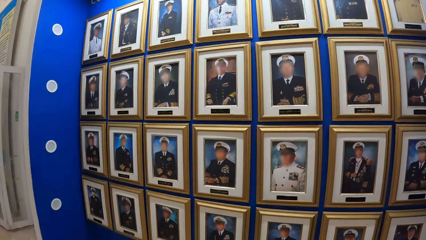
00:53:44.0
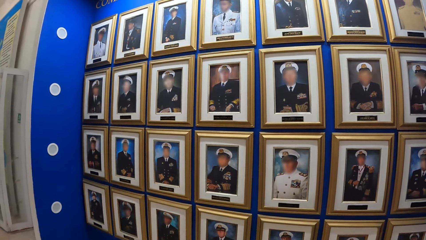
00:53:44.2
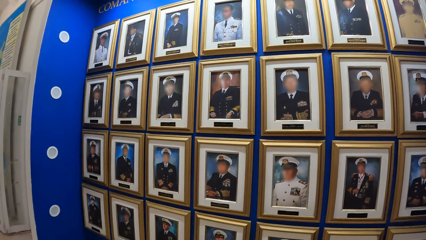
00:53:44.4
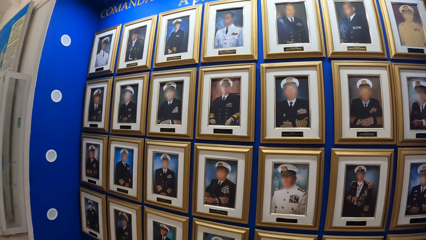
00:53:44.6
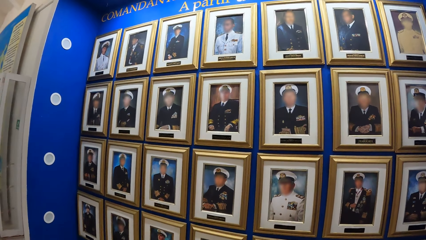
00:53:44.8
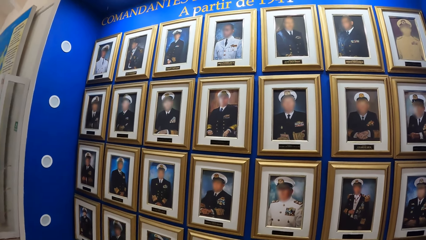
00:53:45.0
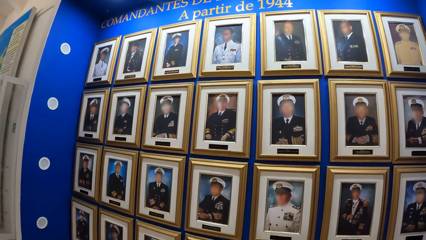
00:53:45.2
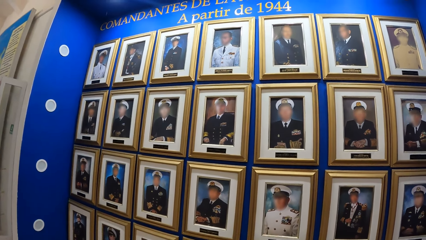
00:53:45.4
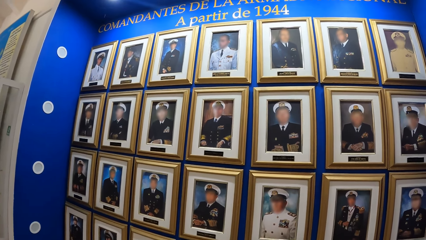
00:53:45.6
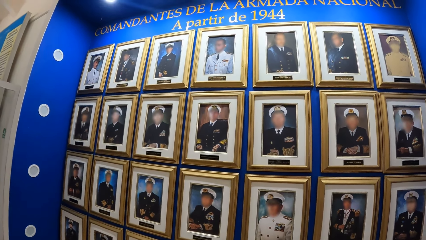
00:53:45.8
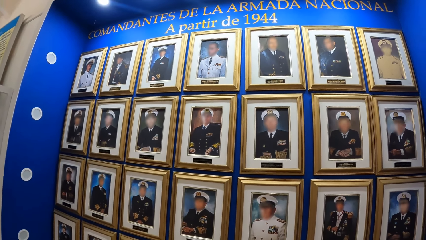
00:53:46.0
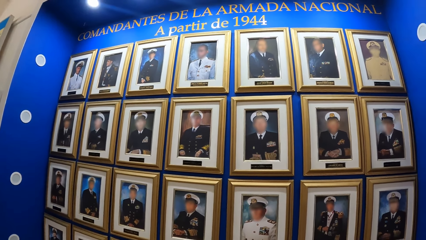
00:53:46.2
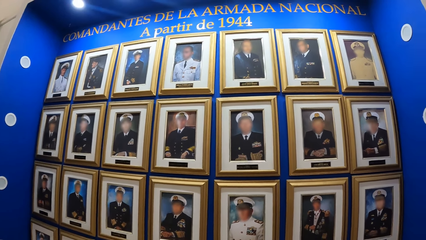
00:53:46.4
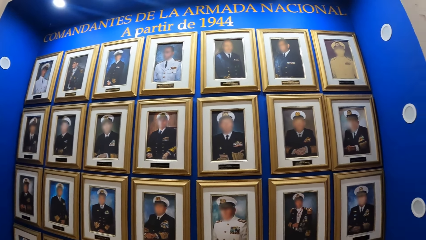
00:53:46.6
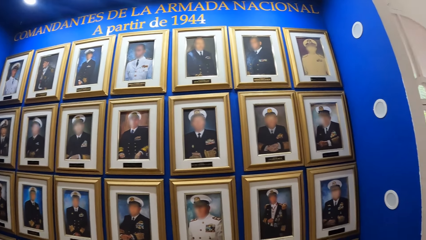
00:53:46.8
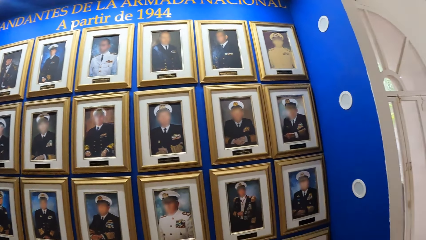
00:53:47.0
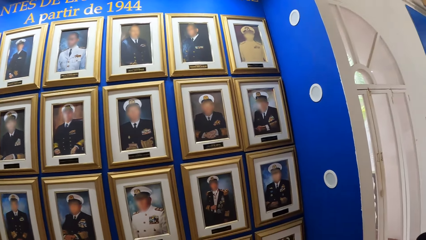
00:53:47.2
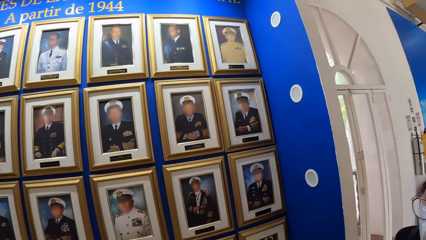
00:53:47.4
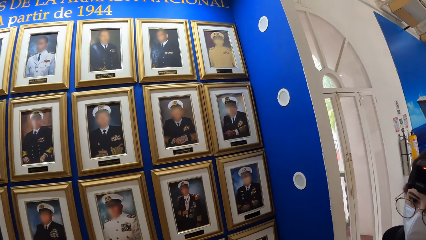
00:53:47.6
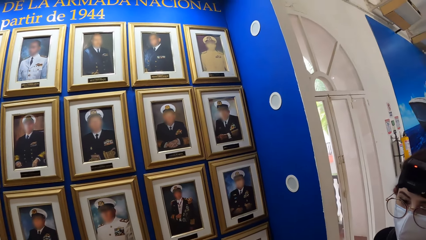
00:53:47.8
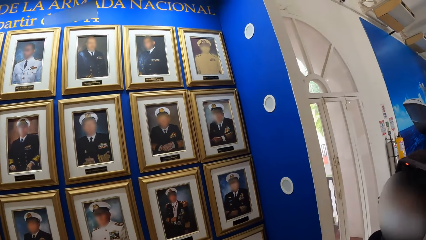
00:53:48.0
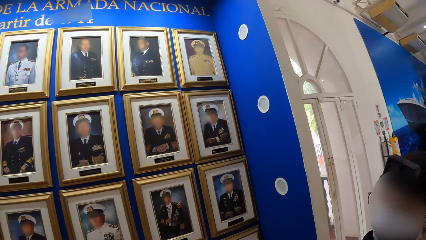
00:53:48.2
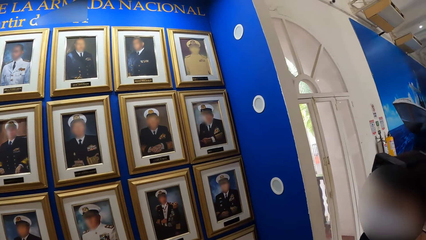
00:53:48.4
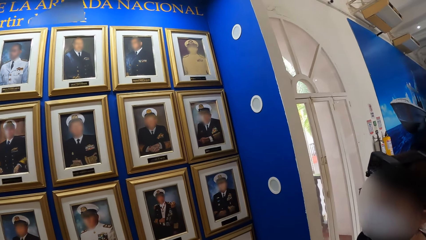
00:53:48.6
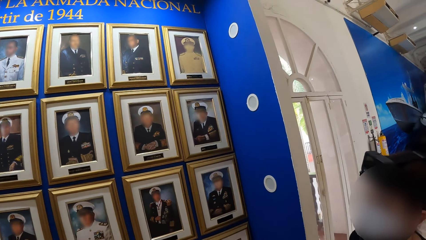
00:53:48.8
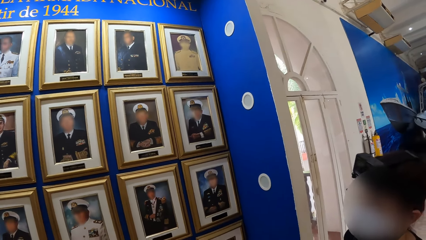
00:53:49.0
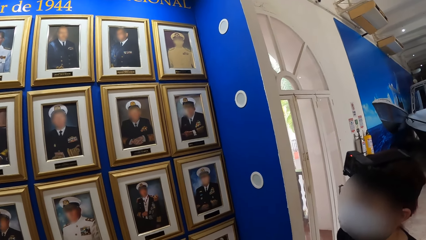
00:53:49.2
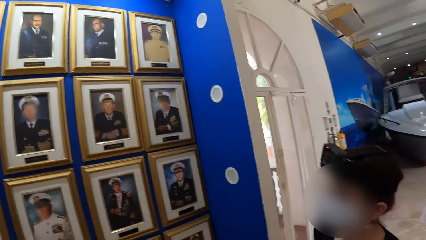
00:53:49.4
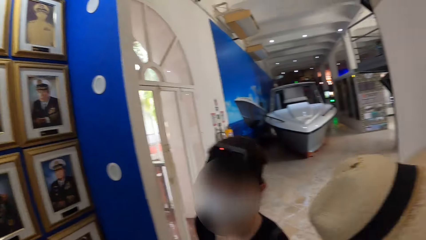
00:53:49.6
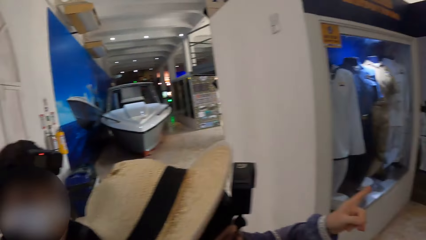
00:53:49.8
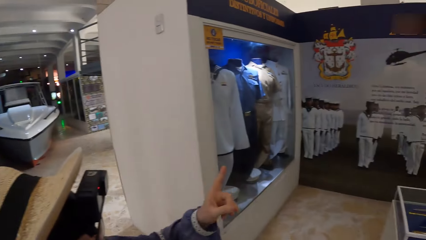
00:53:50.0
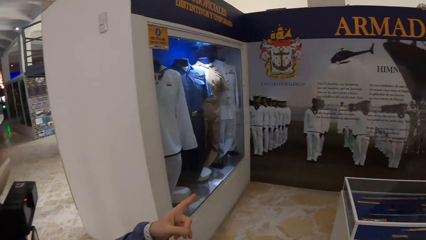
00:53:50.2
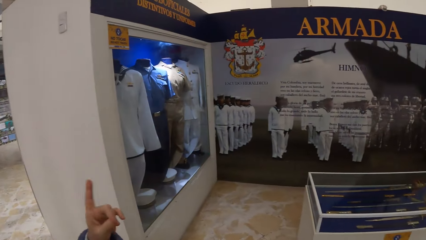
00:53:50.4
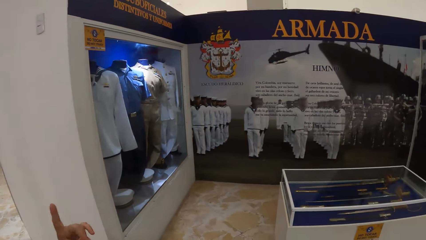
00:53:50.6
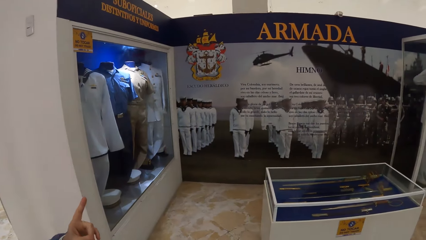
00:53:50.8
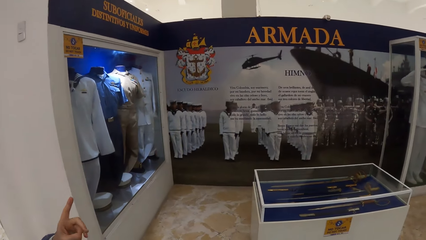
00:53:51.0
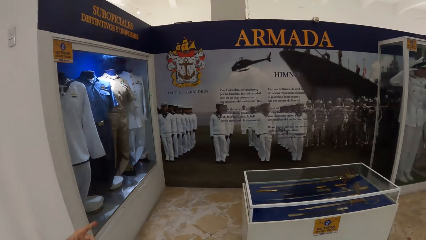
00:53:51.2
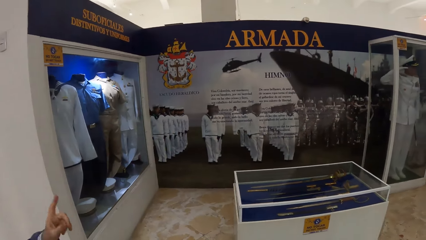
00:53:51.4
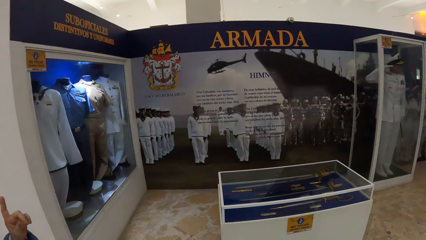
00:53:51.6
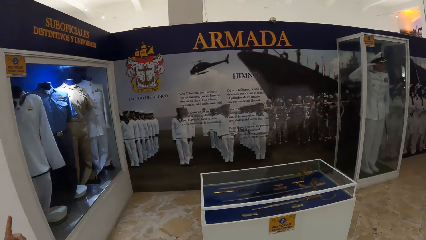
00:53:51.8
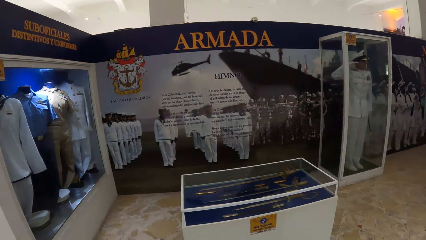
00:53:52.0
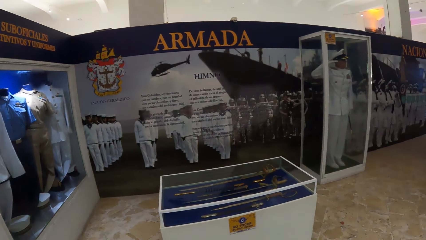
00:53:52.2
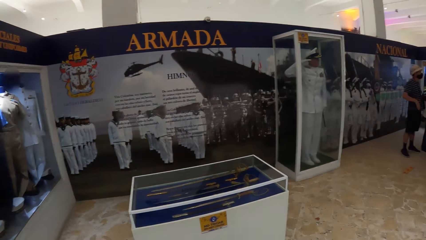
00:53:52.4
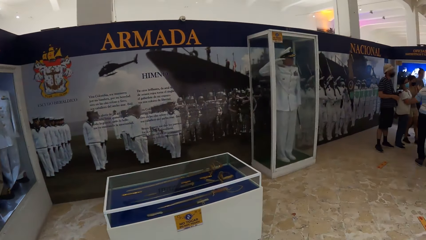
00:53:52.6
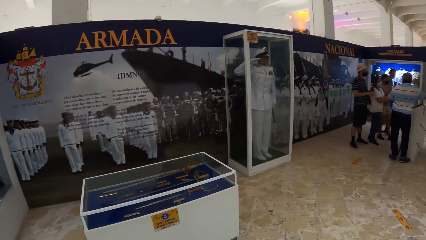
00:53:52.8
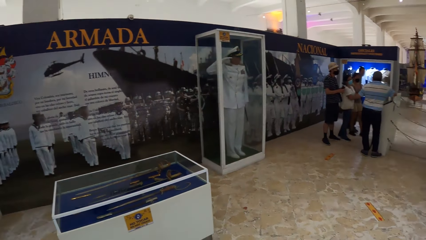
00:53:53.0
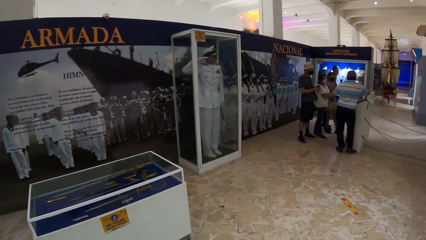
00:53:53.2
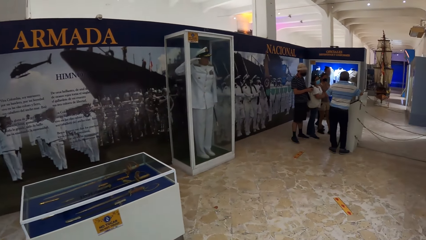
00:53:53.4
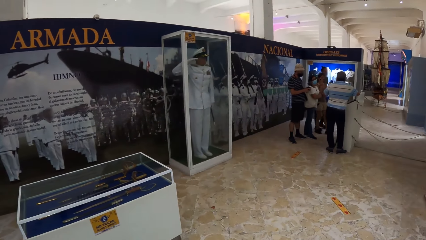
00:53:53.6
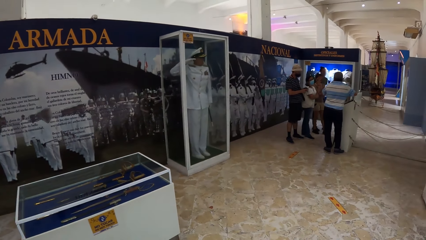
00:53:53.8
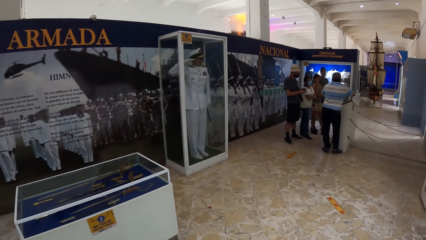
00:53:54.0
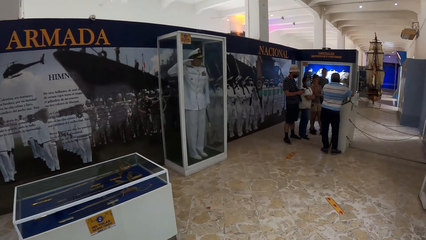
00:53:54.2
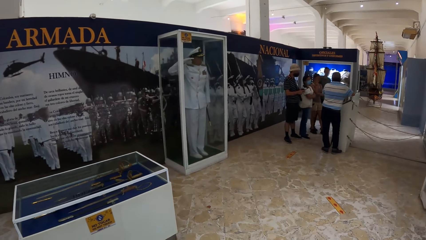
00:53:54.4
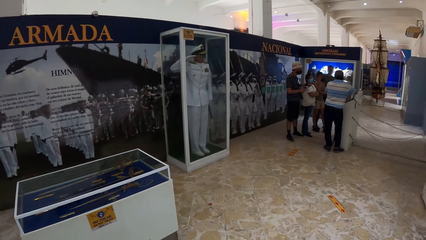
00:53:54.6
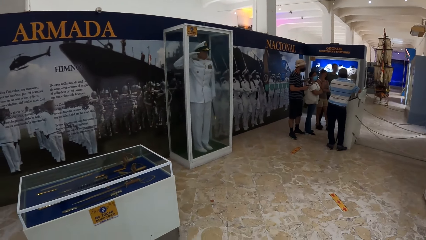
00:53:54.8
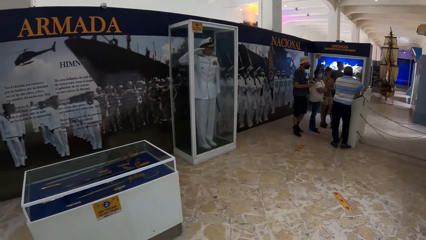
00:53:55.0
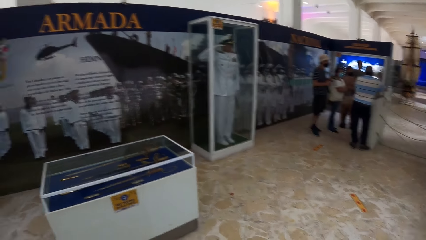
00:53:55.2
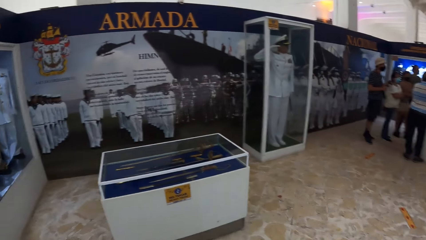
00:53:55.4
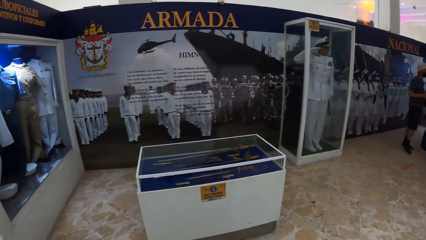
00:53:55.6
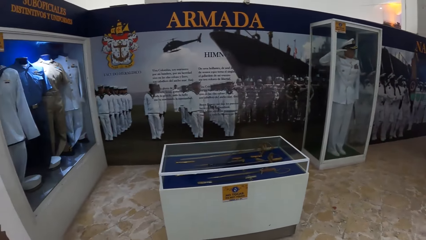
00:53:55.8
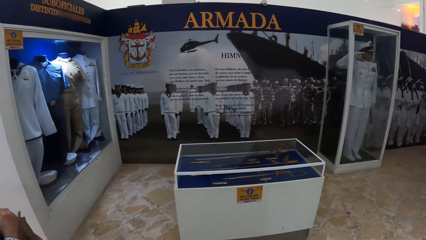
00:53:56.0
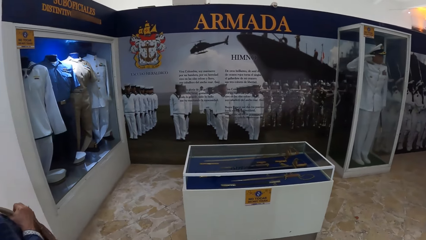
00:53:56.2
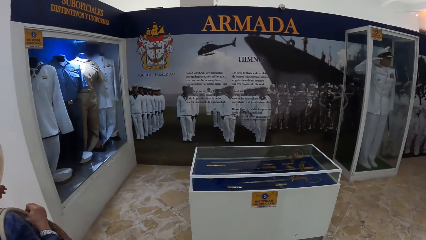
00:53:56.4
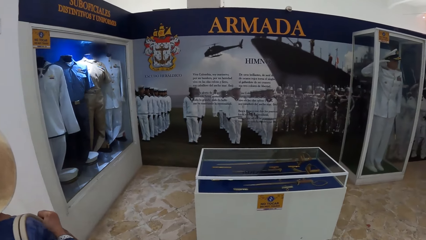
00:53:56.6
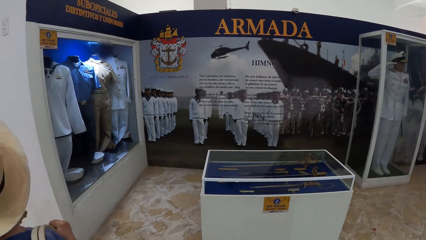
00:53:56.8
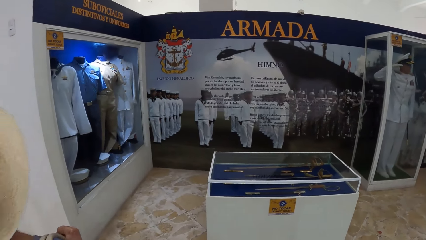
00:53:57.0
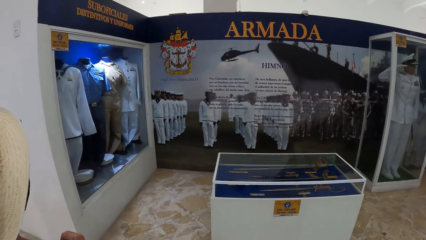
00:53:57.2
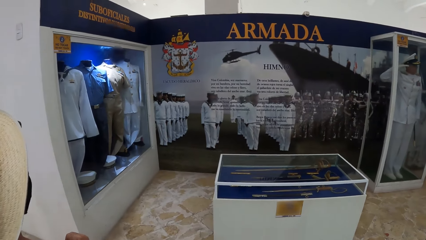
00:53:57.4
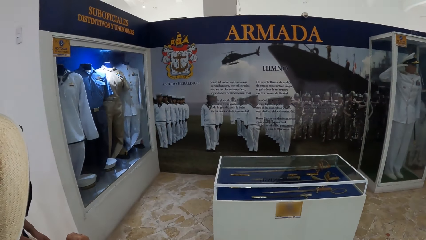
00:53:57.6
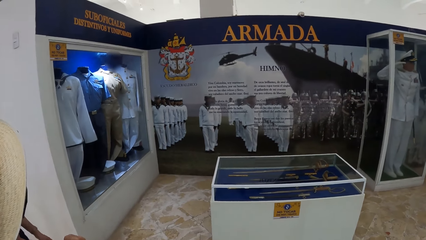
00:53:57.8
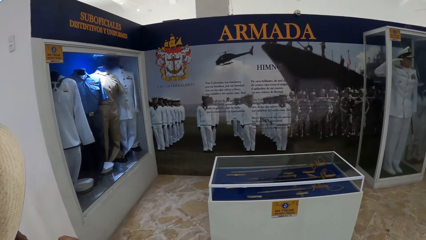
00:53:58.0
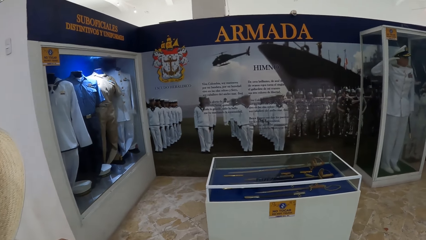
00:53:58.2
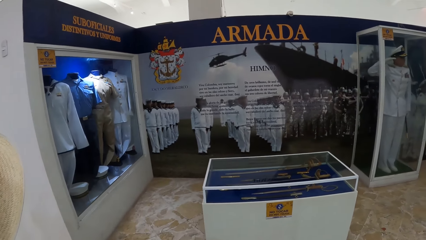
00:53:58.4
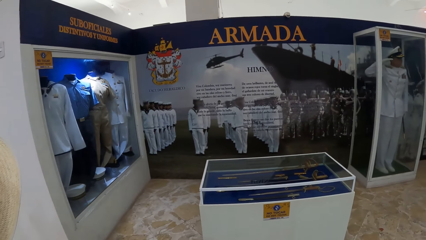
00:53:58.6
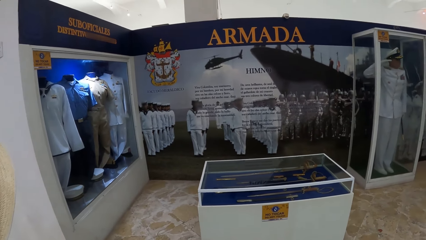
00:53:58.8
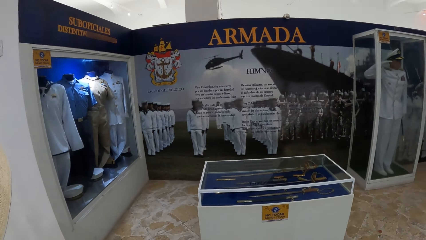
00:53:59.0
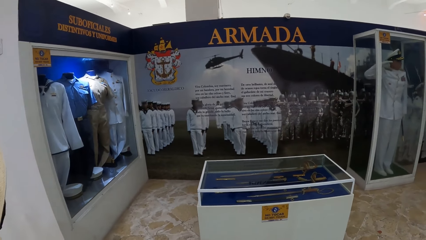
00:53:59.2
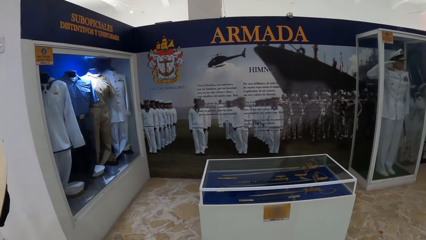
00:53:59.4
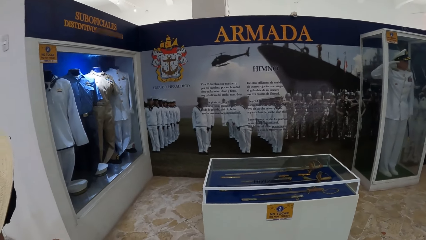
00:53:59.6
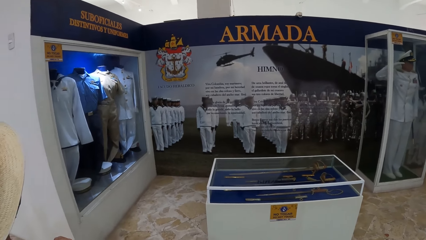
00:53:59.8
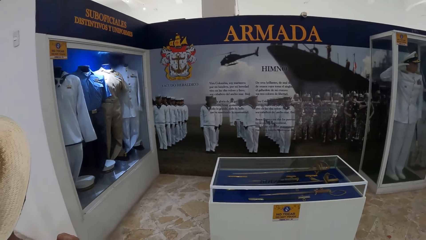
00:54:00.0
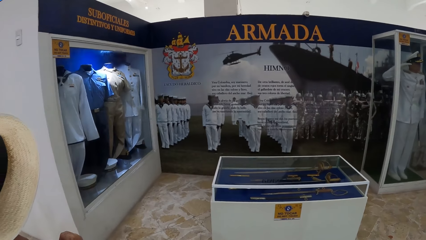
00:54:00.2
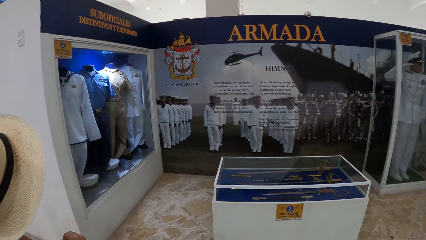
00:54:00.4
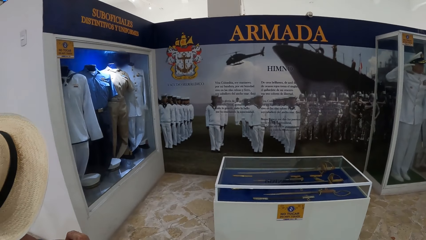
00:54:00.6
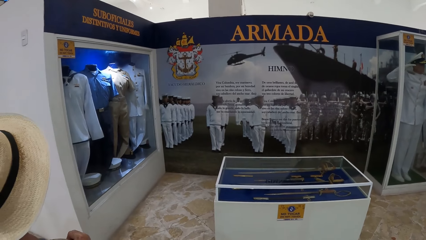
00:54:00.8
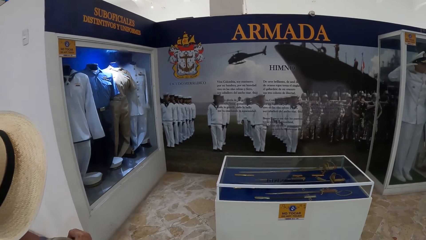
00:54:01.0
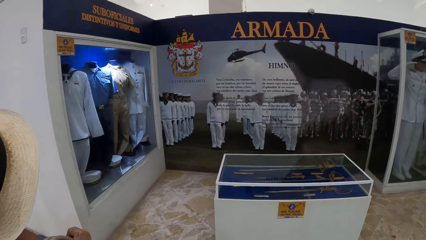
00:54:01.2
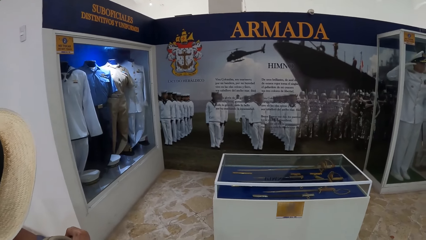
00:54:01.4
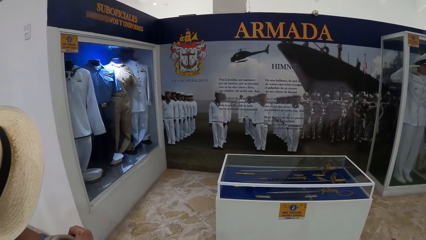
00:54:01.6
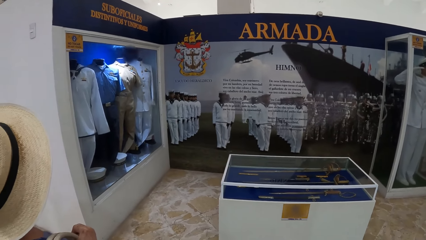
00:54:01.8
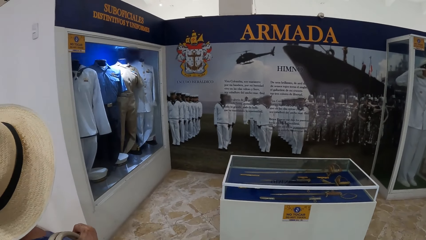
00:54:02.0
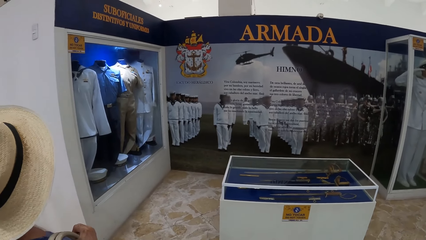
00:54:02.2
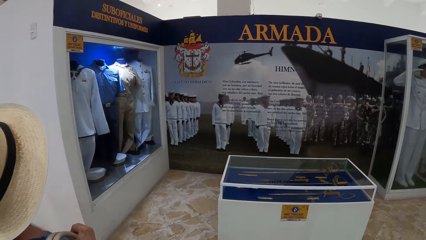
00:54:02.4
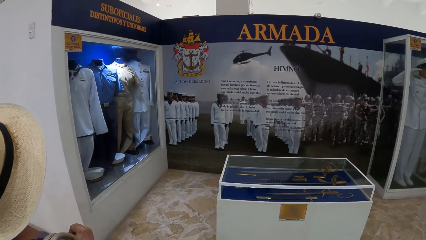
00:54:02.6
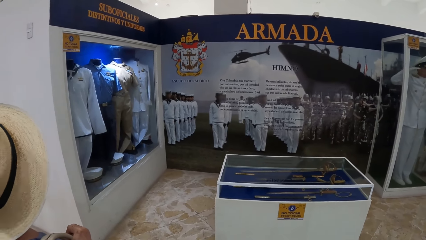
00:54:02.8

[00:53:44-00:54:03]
The camera wearer stares at pictures. They look around. A woman interacts with the camera wearer.
